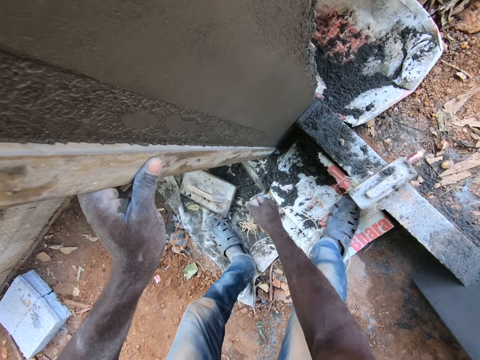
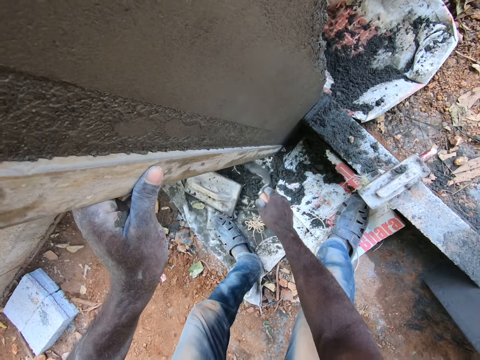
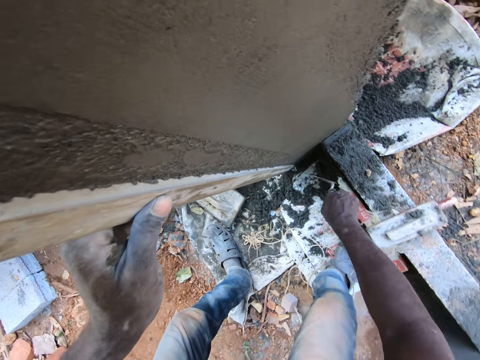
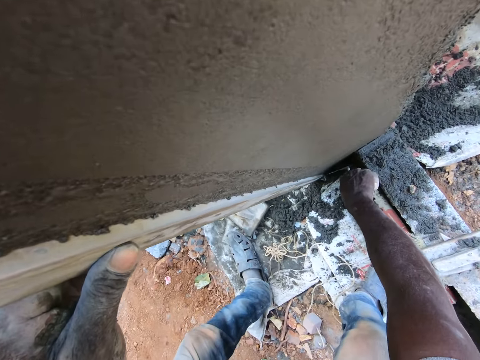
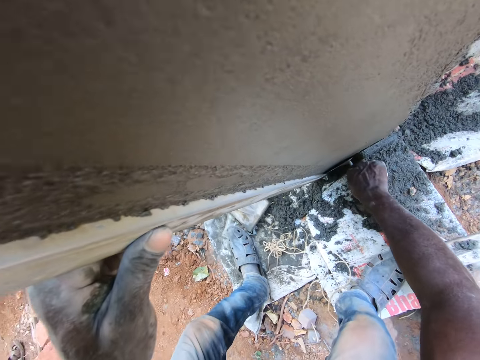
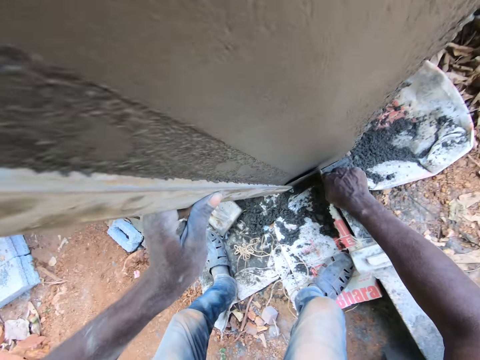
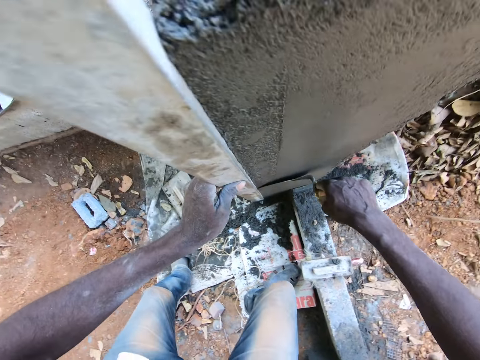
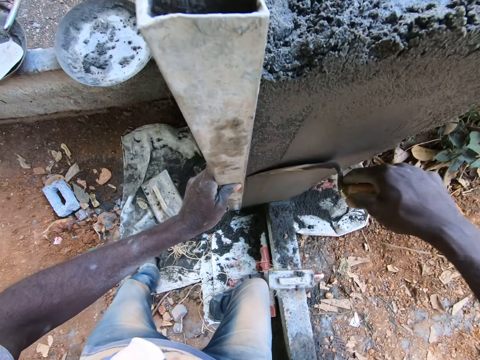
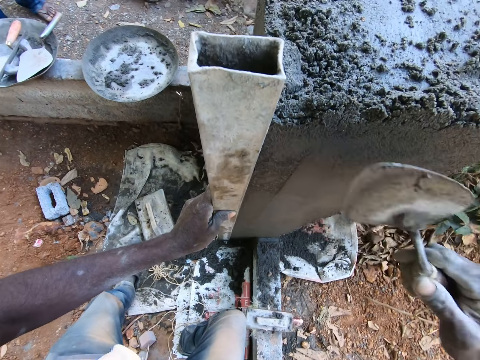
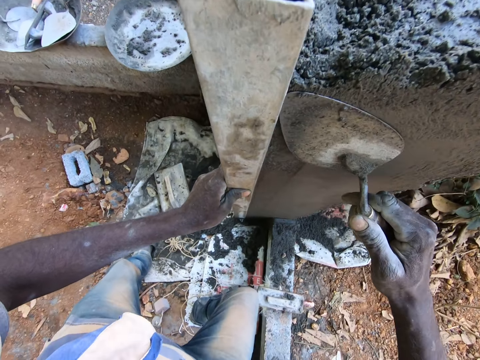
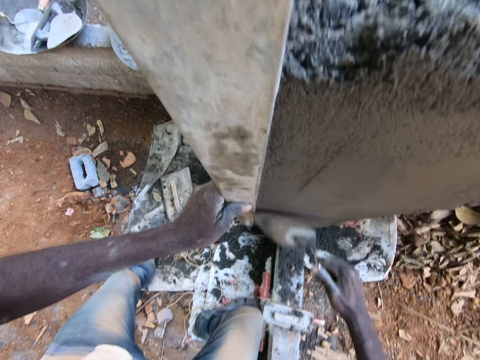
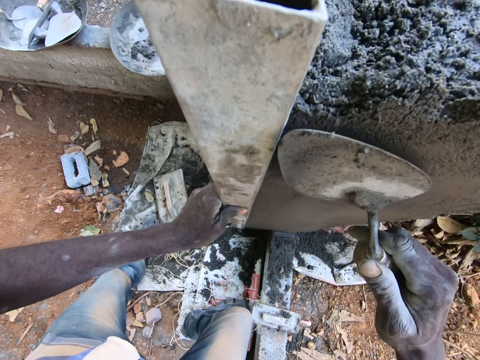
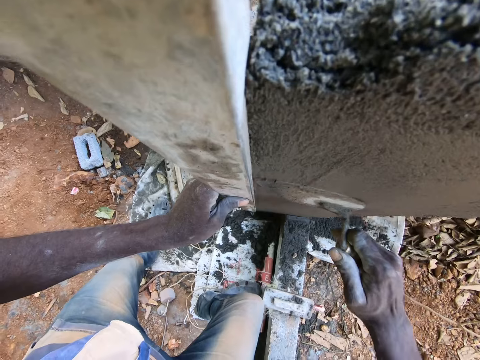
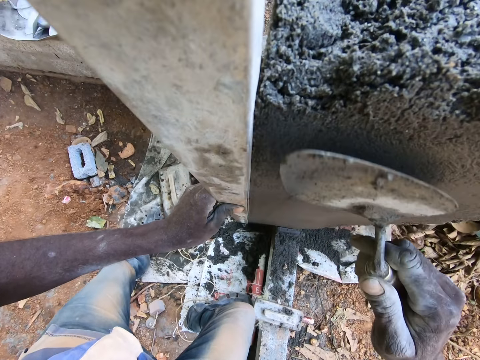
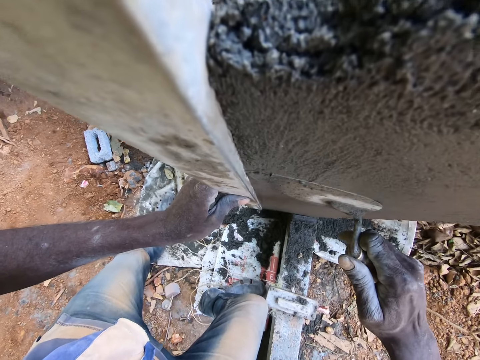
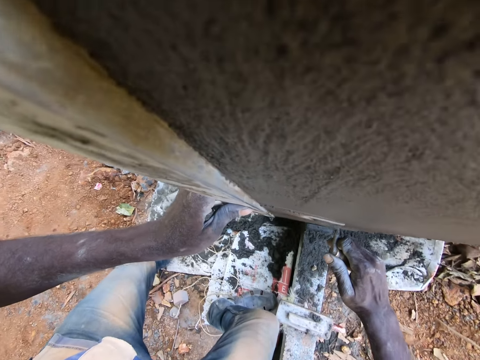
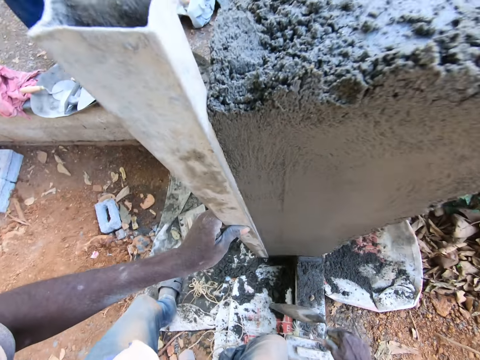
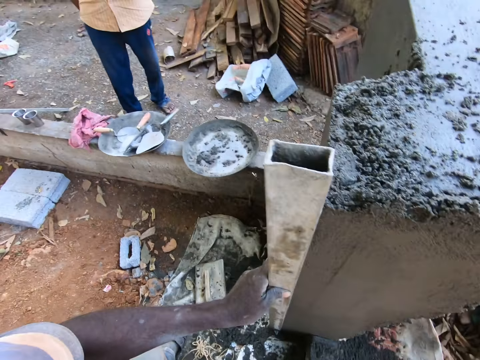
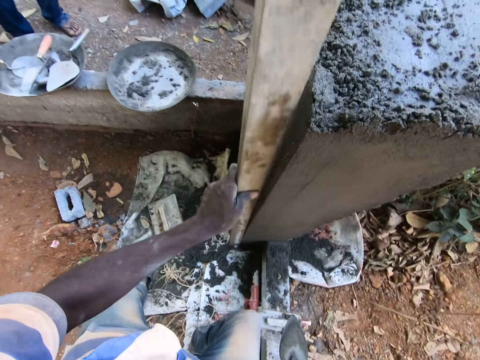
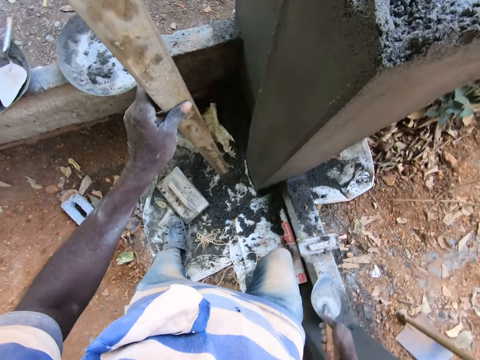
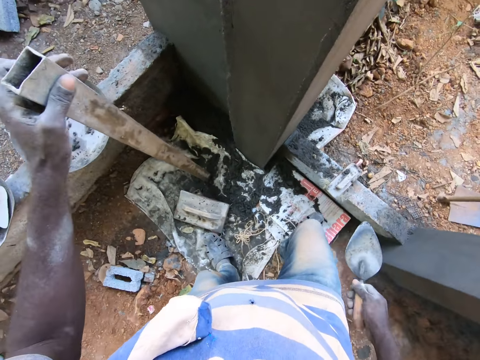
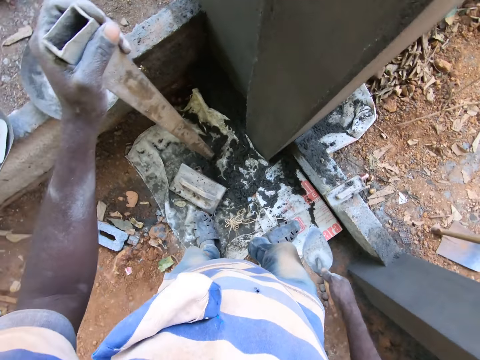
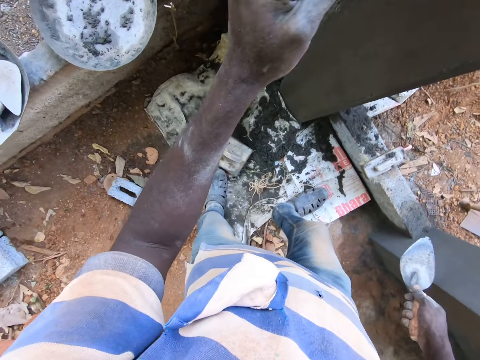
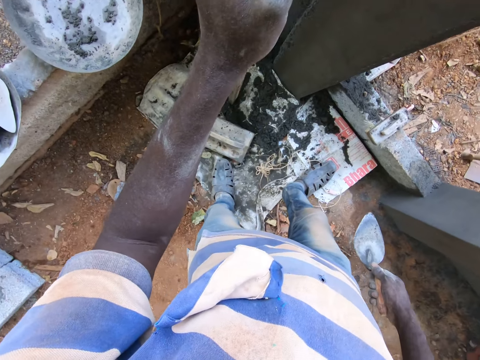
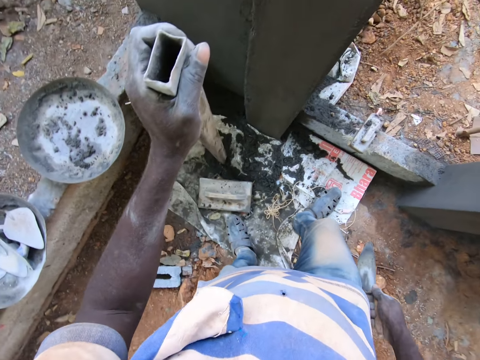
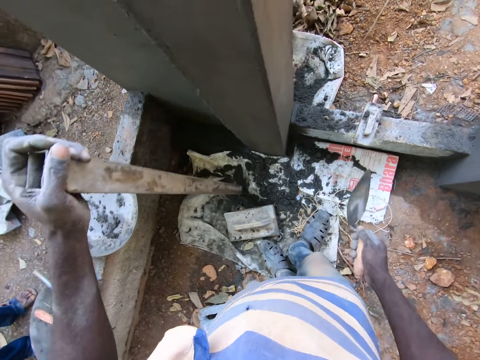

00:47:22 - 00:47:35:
The camera wearer hits the bar into the wall with the trowel in his right hand. He spreads the cement on the wall with the trowel in his right hand. He smoothens the mortar on the wall with the trowel. He lifts the trowel from the wall with his right hand. He lifts the bar from the wall with his left hand. He looks around.

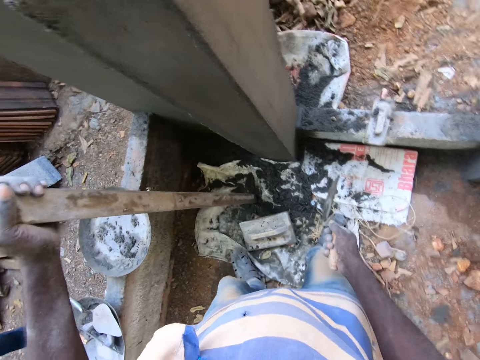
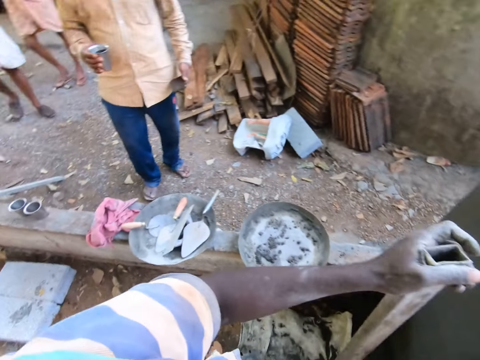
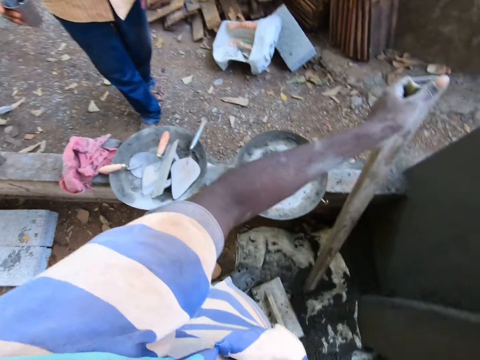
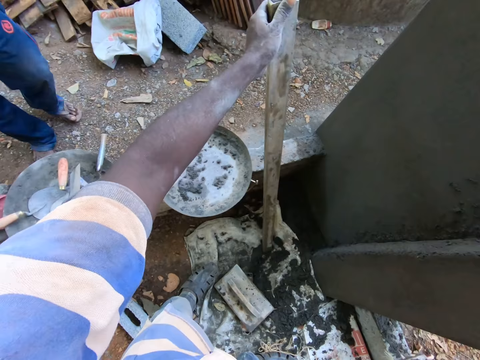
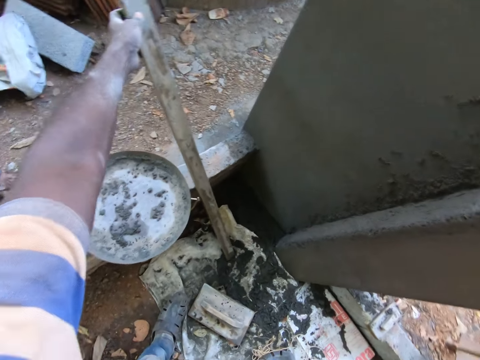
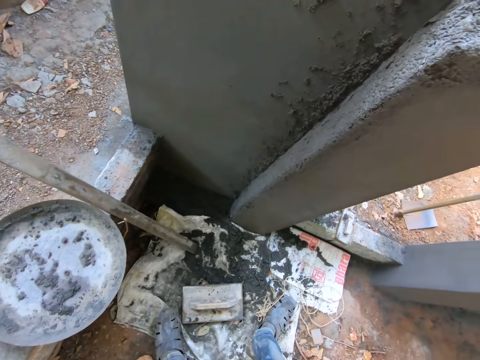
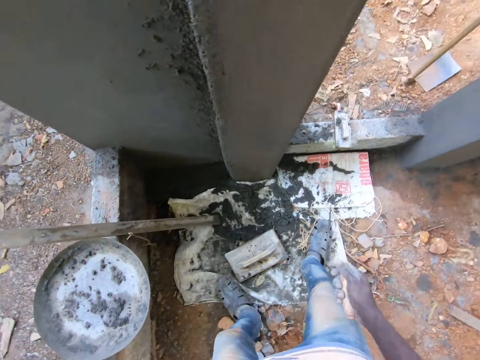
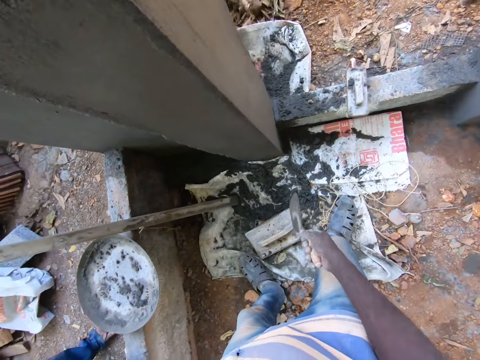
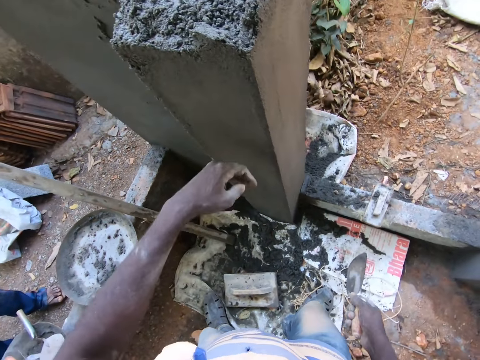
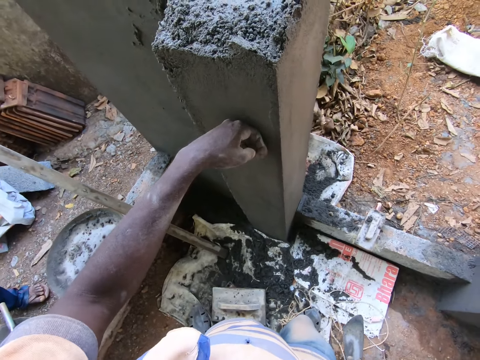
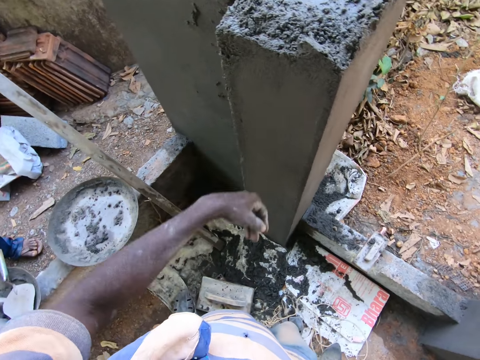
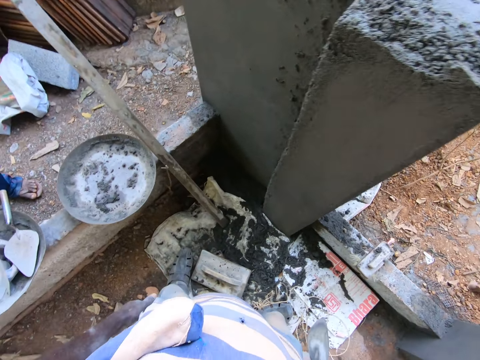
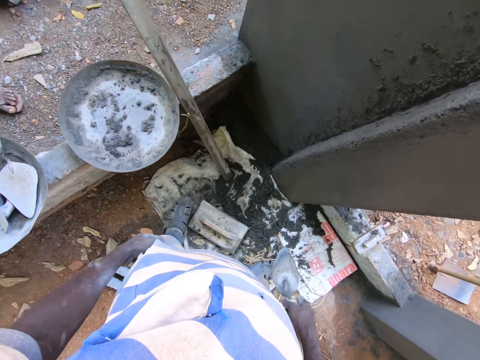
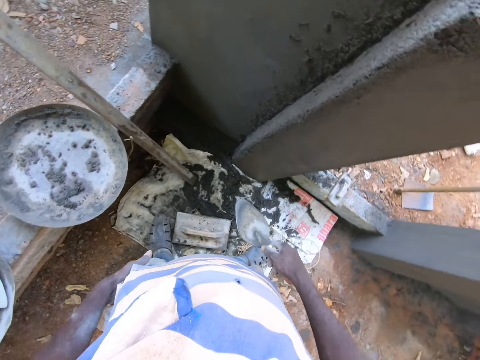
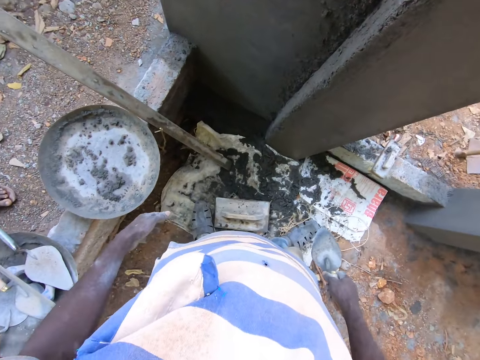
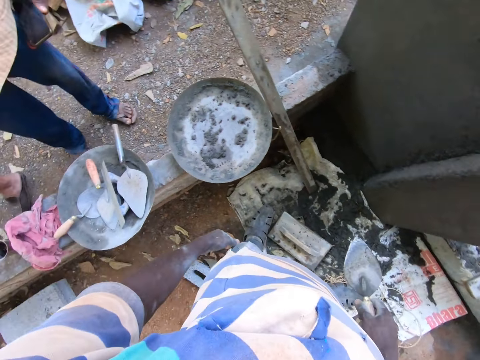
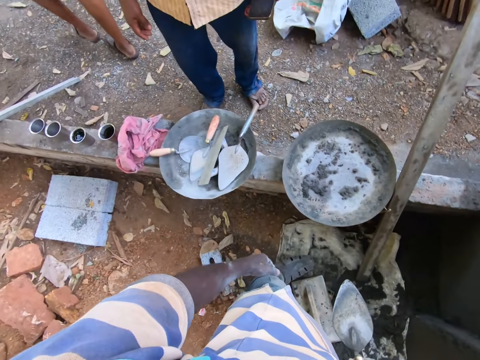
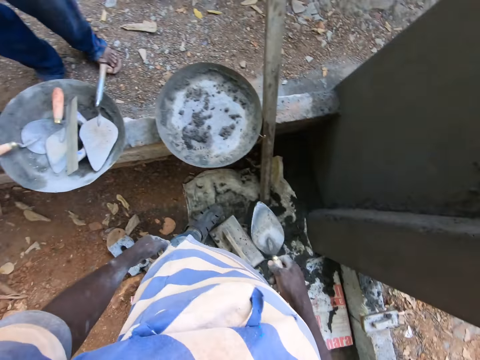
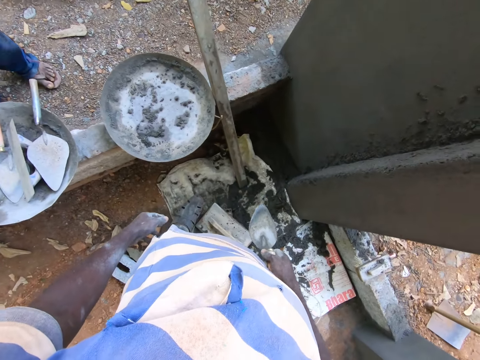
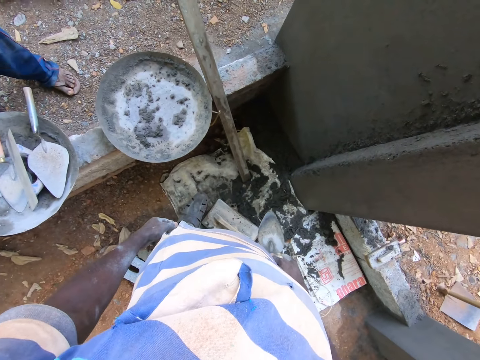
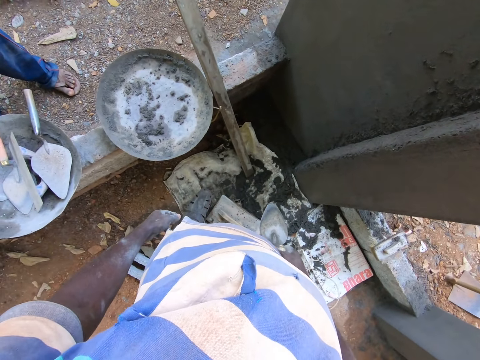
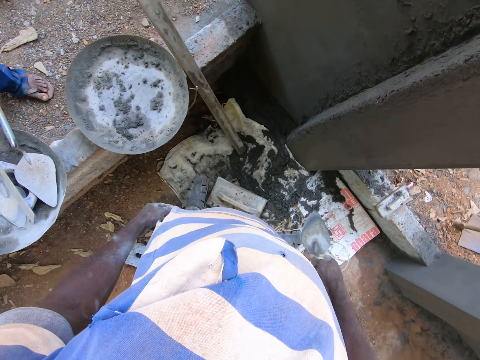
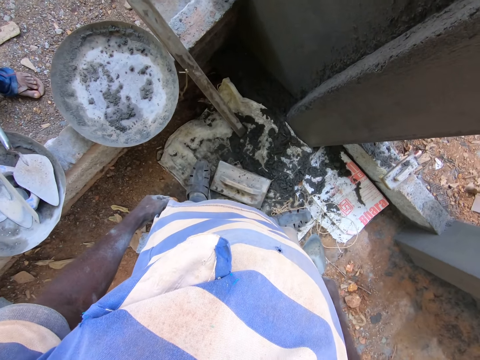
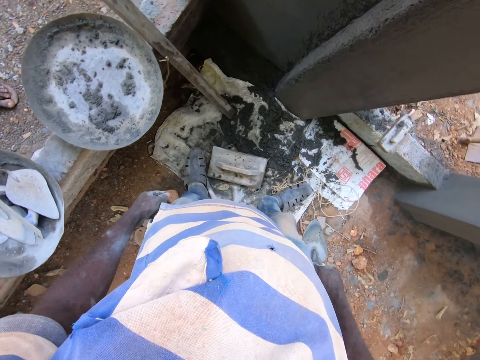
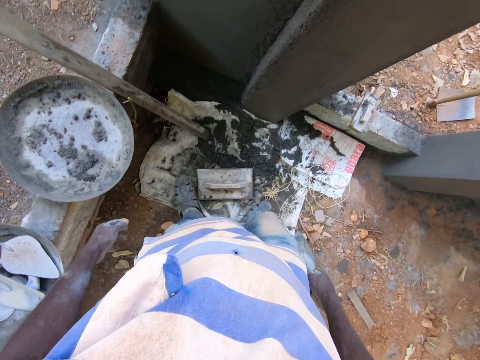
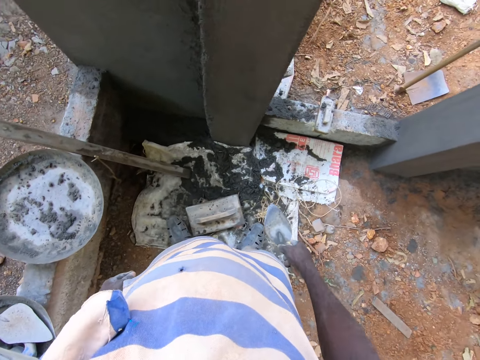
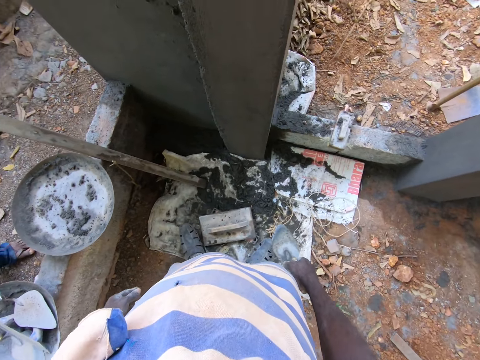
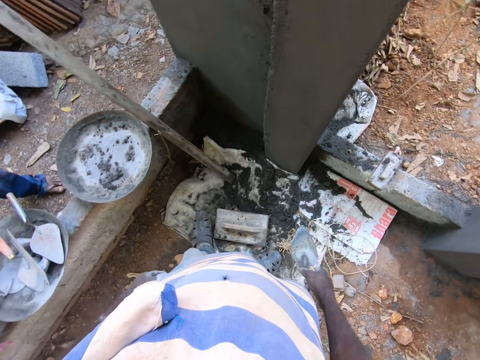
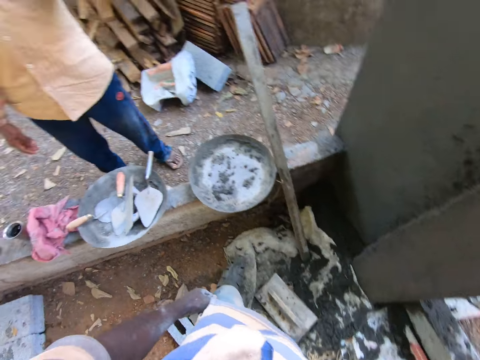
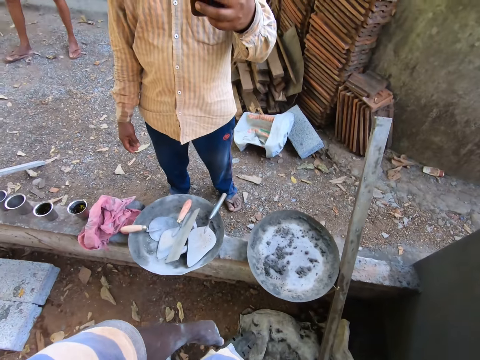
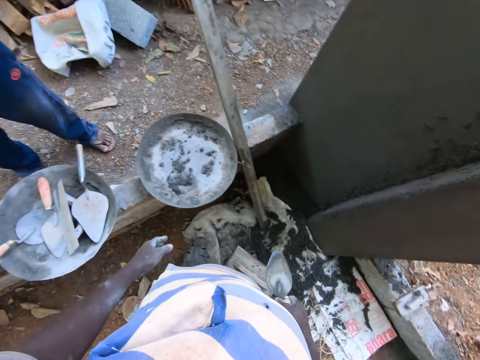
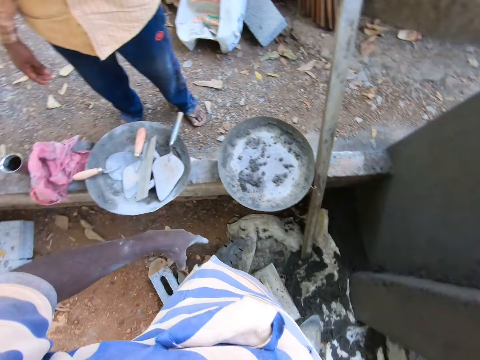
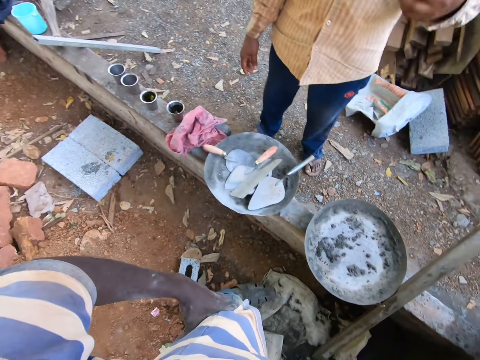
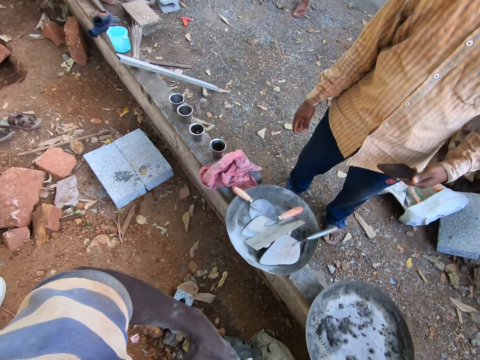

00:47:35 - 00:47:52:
The man holds a cup with his right hand. The camera wearer converses with the man. He places the bar against a wall with his left hand. He touches the wall with his left hand. He looks around. The man holds a phone with his left hand and operates the phone with his right hand.
